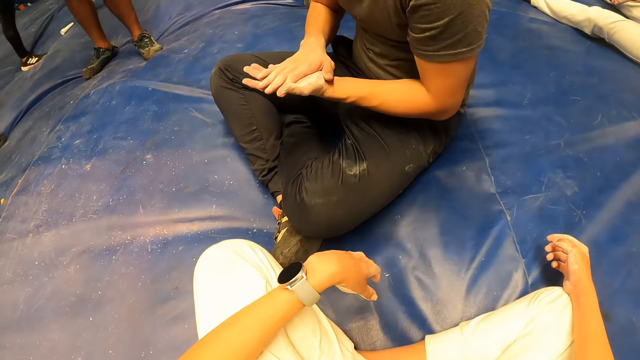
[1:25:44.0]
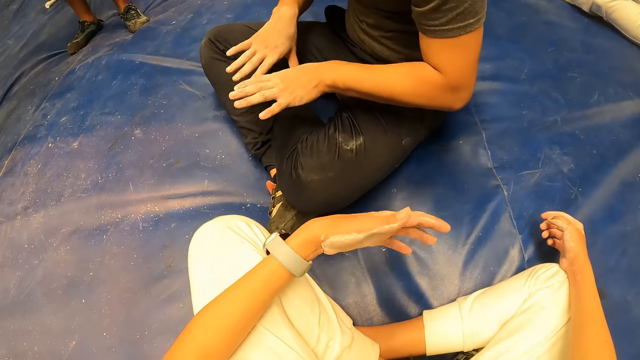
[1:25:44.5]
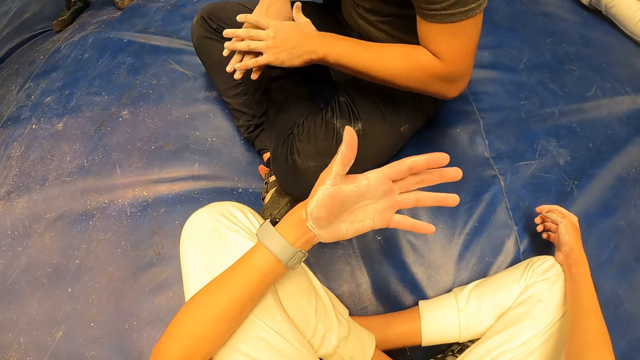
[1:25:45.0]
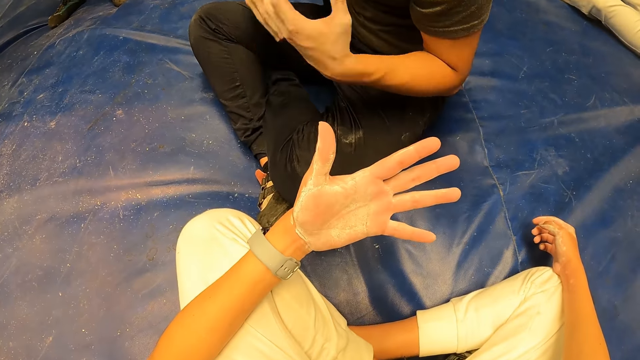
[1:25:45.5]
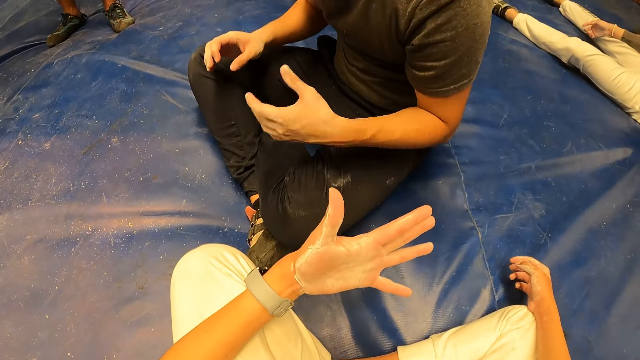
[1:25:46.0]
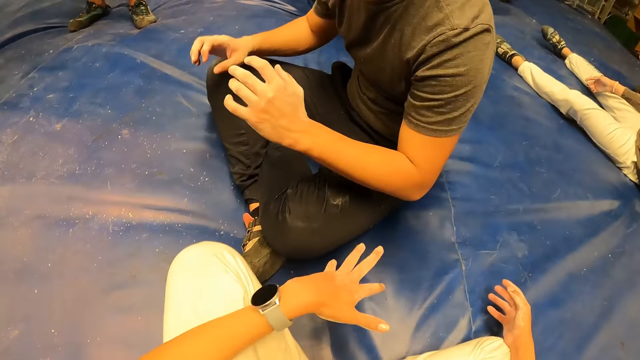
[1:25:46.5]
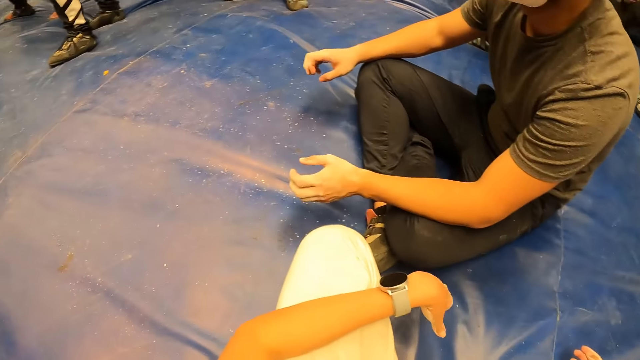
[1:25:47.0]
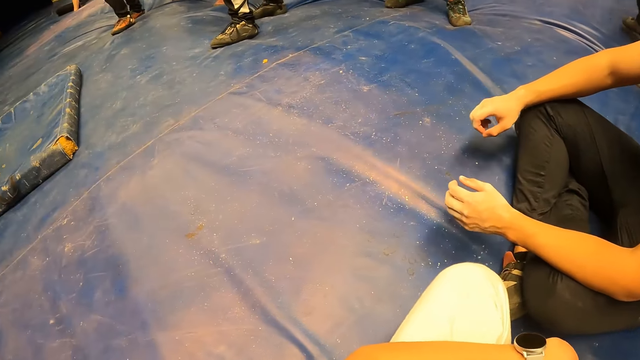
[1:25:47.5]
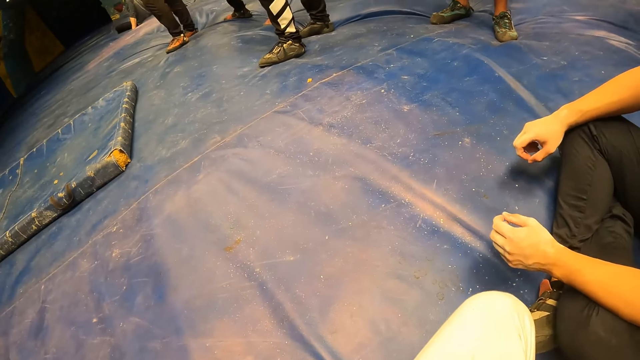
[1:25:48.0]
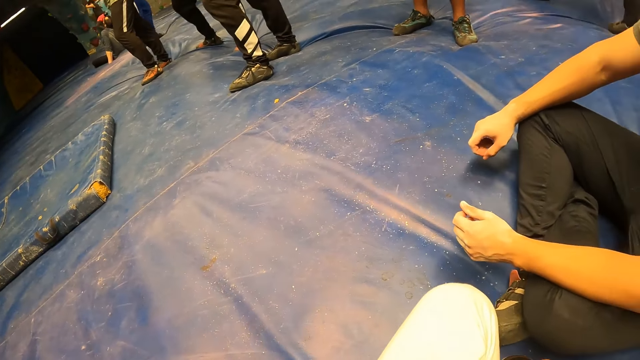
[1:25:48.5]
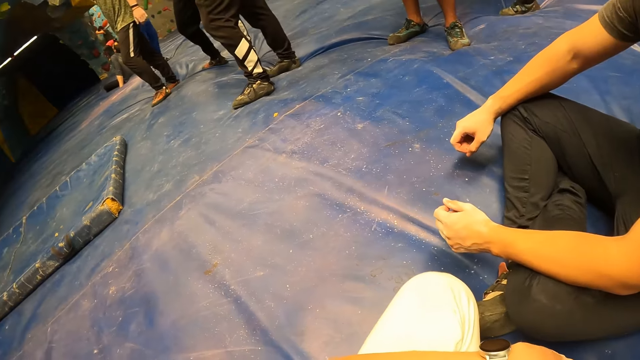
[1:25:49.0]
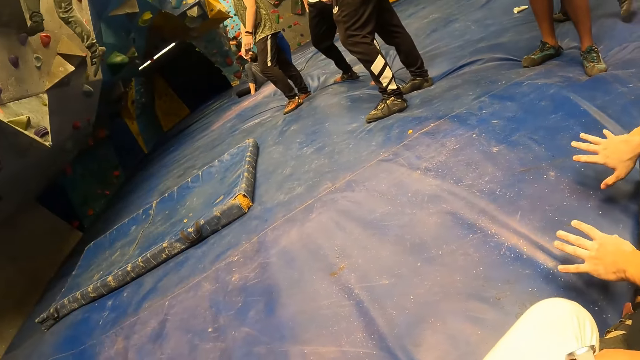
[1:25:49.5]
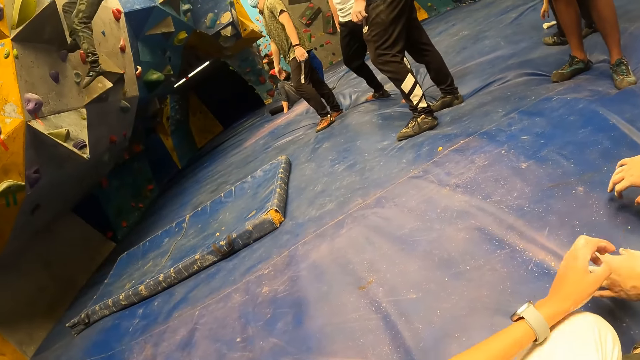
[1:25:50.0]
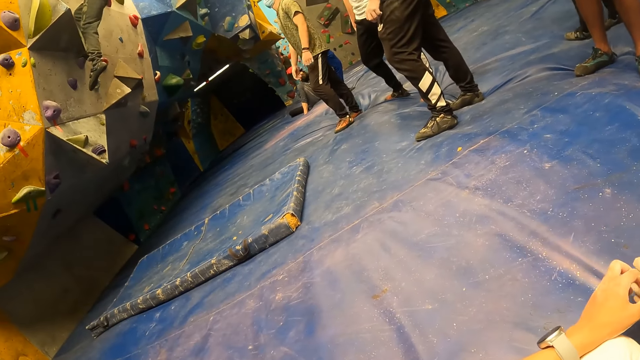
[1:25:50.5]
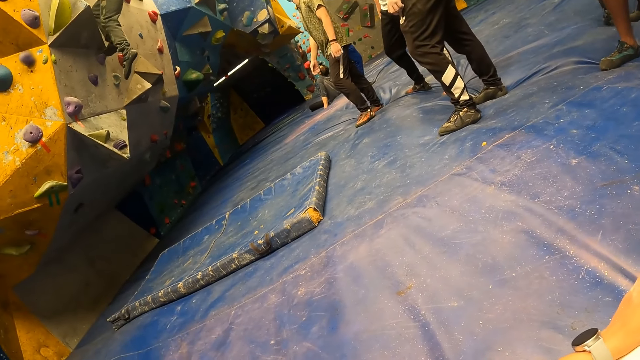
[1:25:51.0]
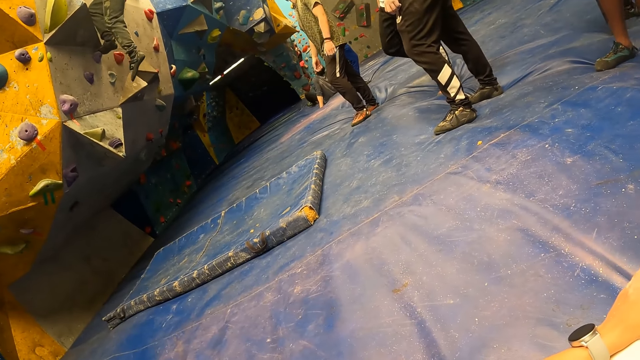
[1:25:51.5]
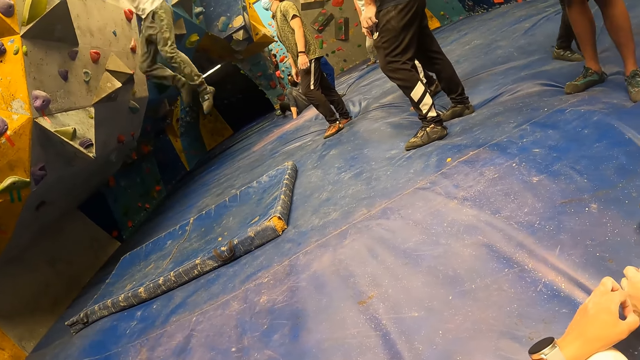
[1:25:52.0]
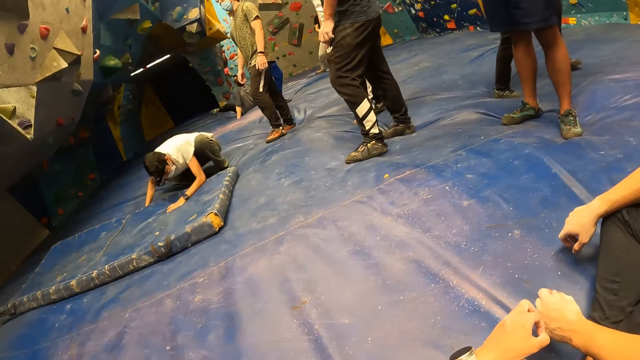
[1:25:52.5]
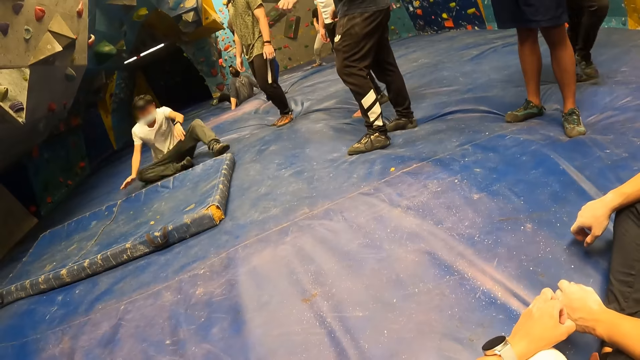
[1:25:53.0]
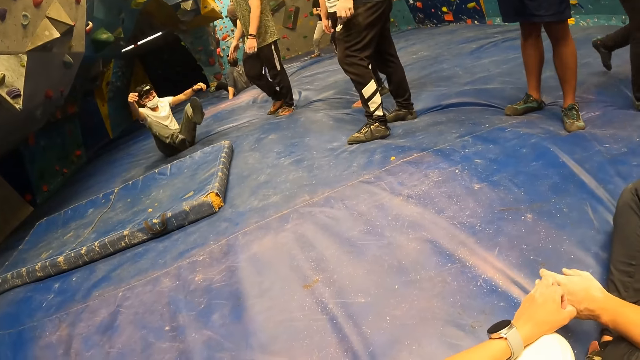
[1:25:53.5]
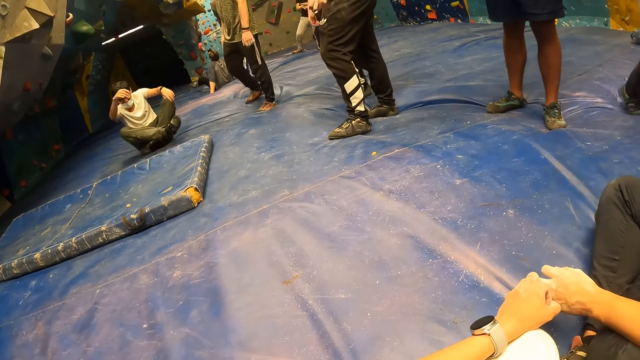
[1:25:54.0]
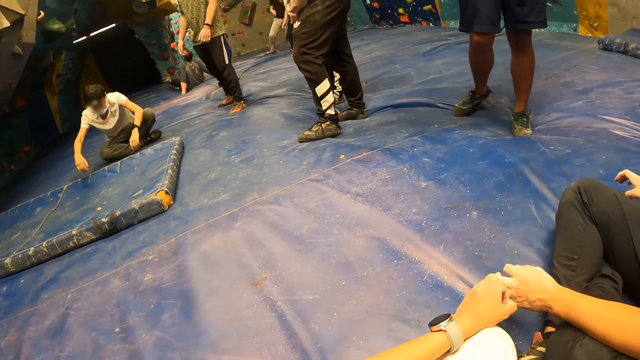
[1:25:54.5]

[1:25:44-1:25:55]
The man places his right hand on his left hand. The camera wearer stares at the hand. She opens her left hand. She looks around the room. The man falls on his feet from the bouldering wall.

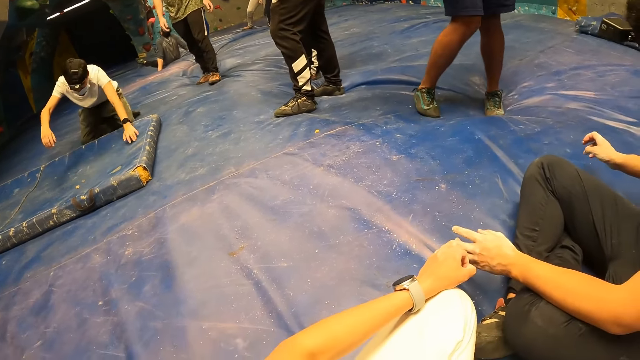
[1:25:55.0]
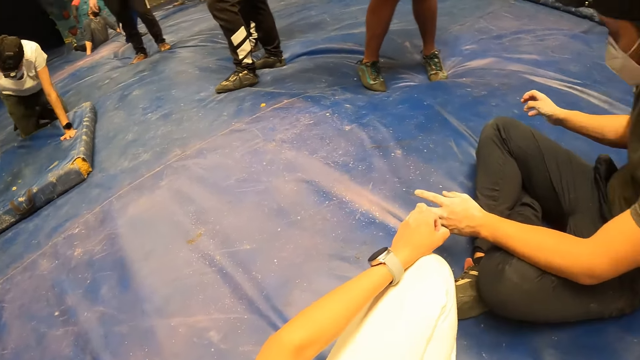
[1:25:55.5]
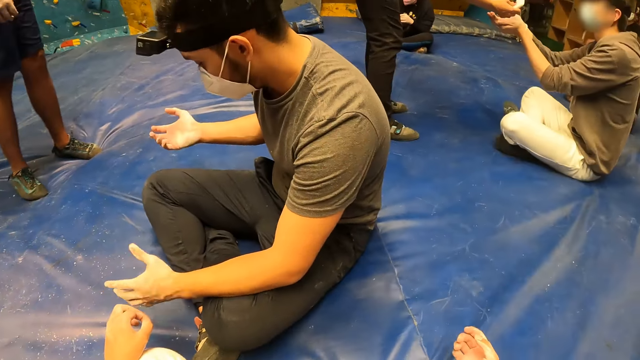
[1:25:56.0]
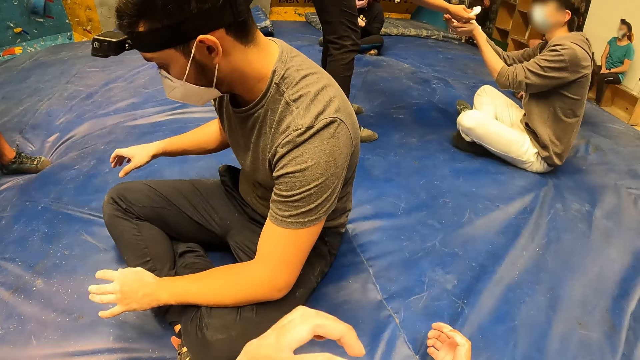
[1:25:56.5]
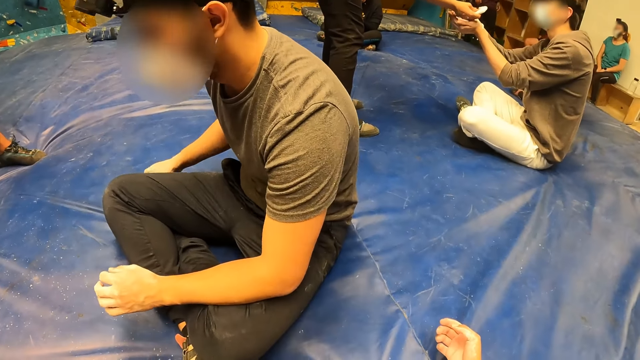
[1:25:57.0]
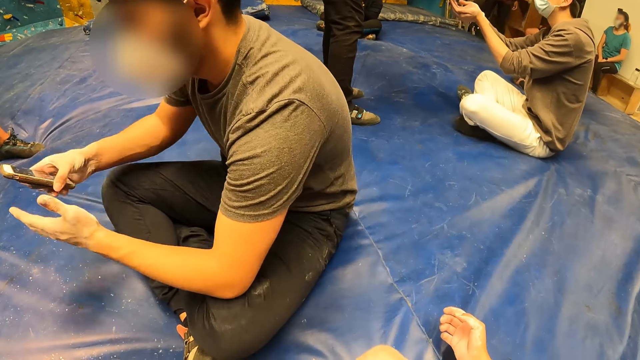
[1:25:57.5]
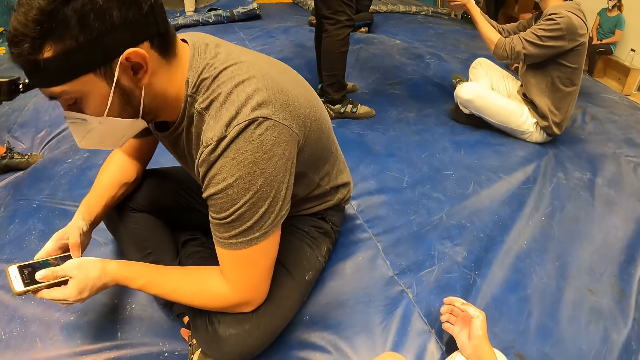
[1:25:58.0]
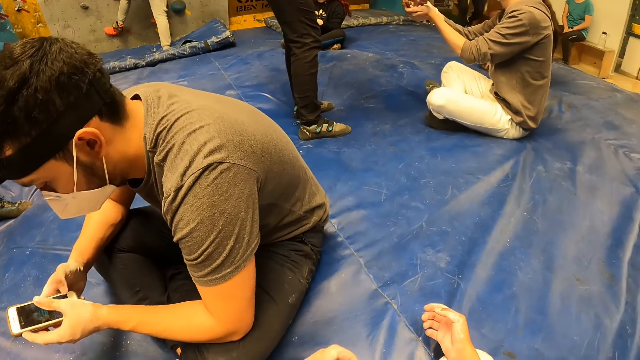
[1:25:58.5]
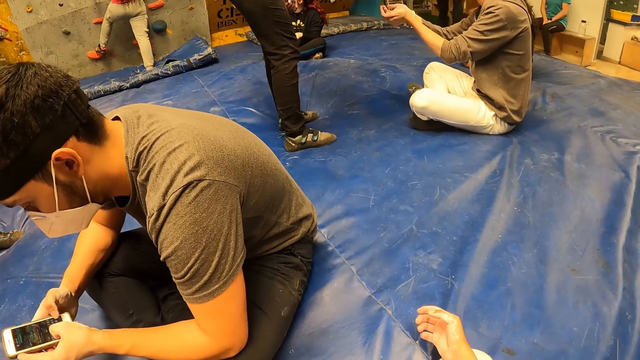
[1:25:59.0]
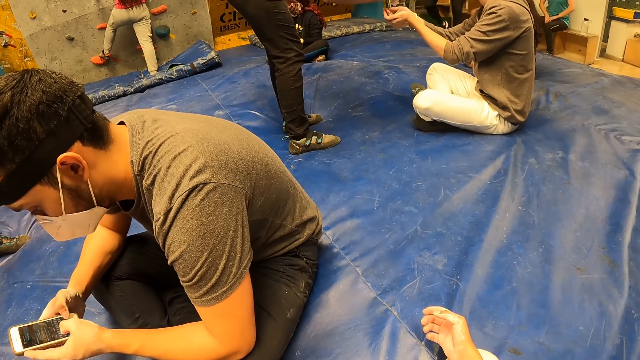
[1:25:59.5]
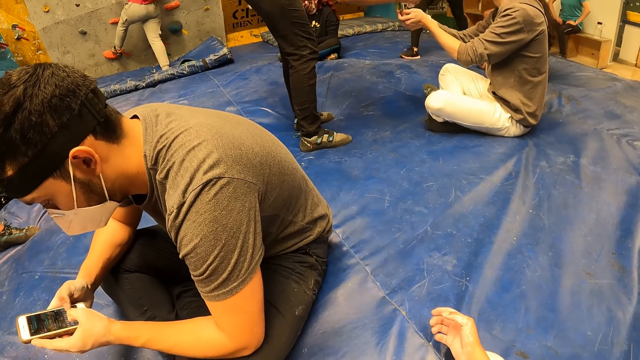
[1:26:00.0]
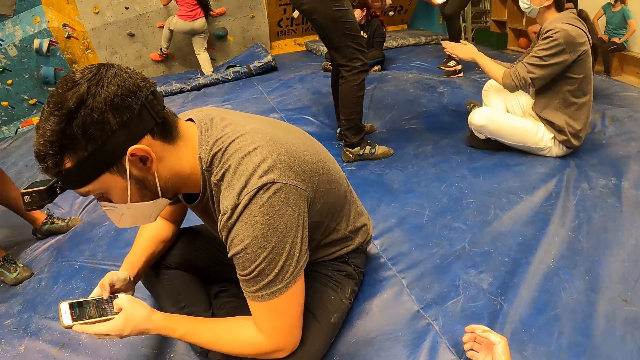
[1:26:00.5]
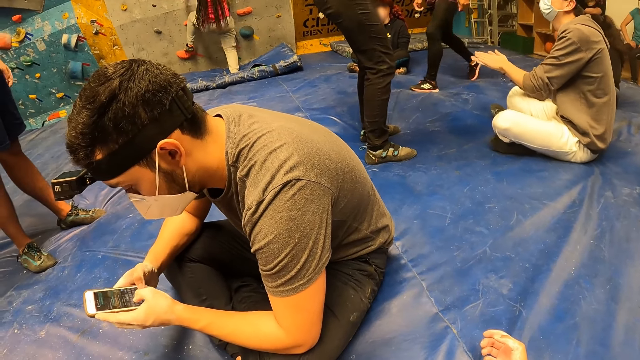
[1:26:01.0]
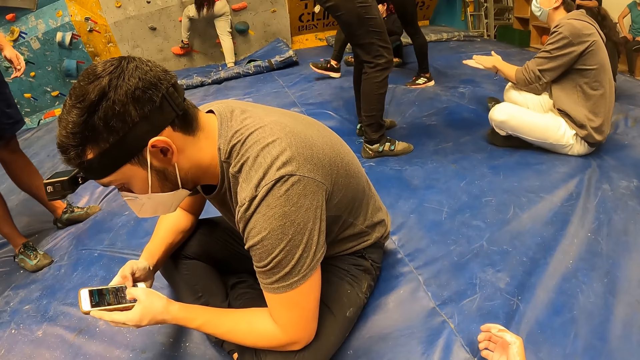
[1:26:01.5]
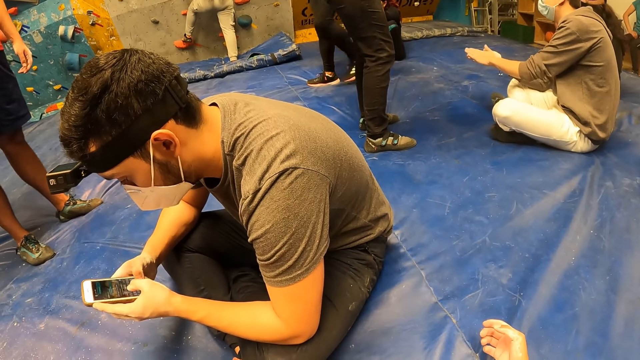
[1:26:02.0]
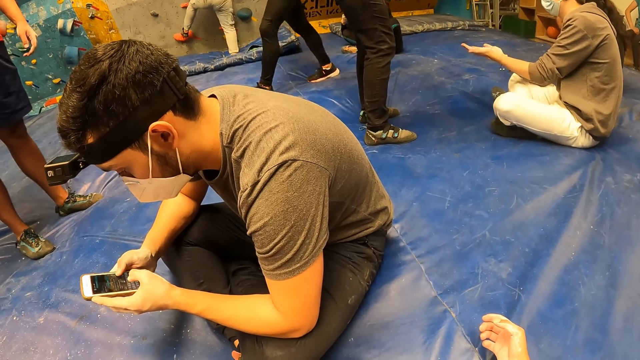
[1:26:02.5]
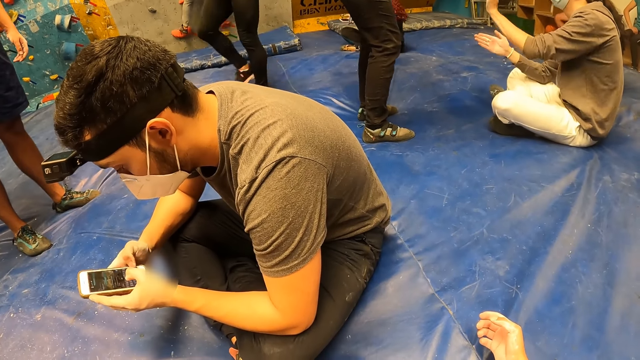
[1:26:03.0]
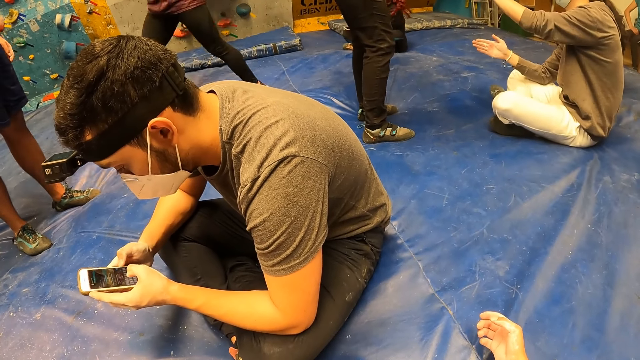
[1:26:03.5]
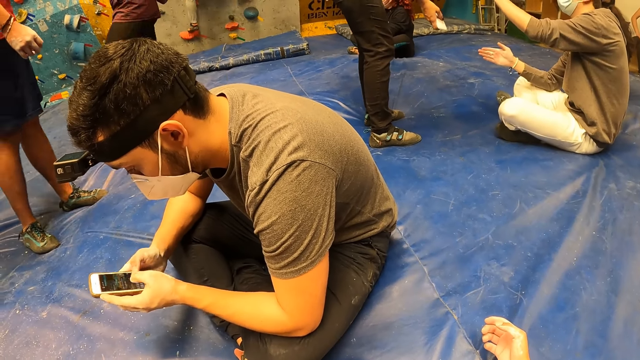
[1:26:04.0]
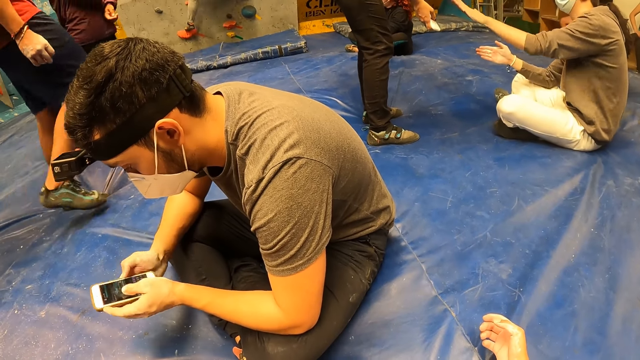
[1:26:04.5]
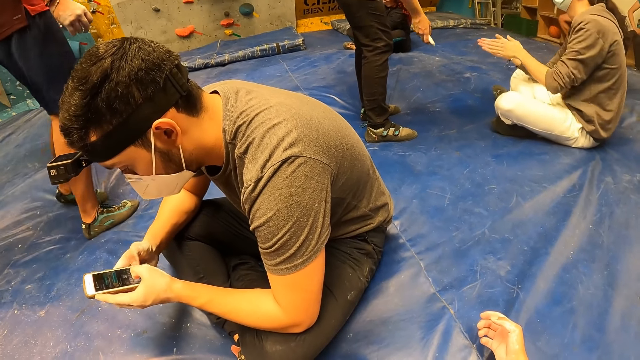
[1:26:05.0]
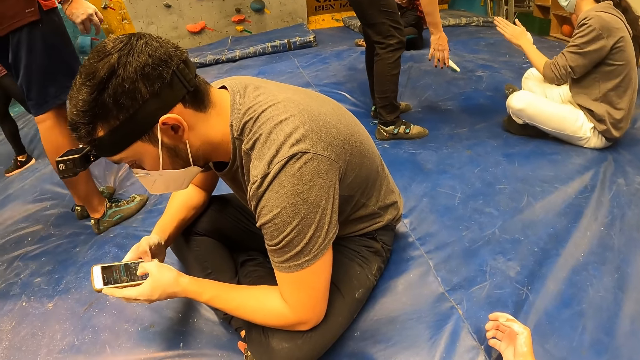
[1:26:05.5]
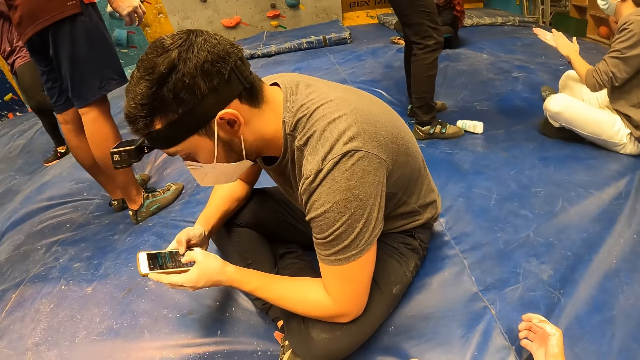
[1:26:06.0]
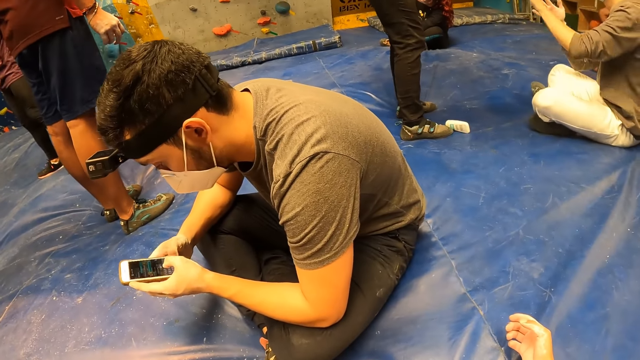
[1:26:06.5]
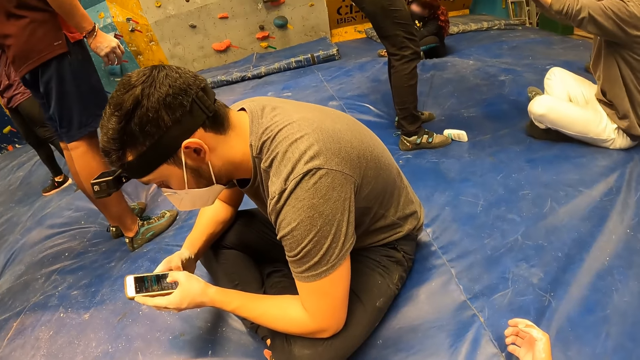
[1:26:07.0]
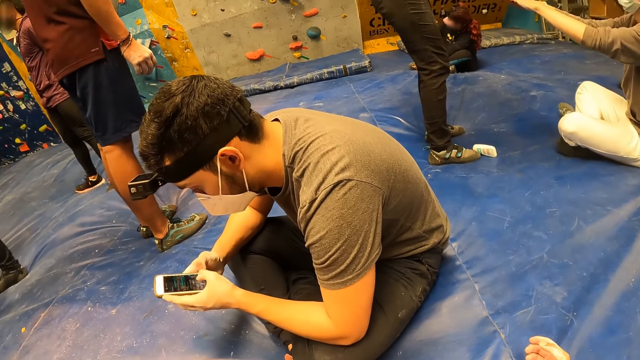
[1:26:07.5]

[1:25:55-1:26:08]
The camera wearer lifts her hand. A man picks up his phone from the floor with his right hand. The man operates the phone and presses the phone with both hands.
